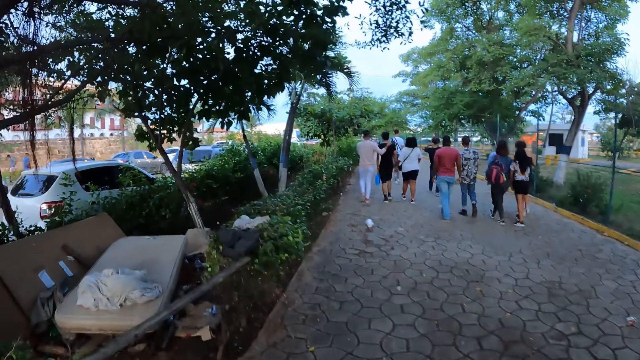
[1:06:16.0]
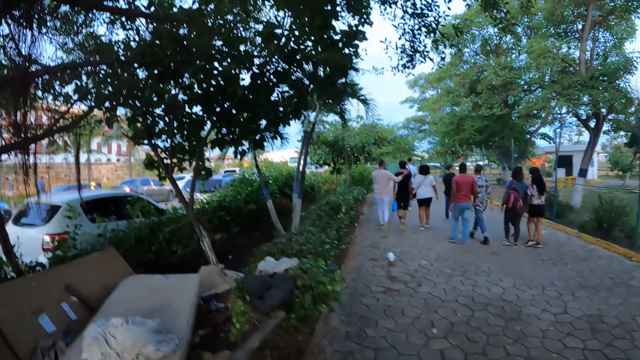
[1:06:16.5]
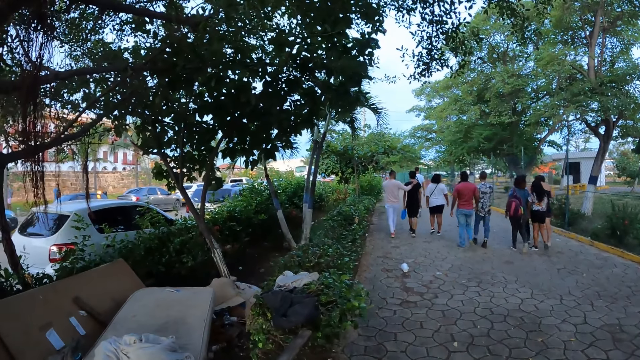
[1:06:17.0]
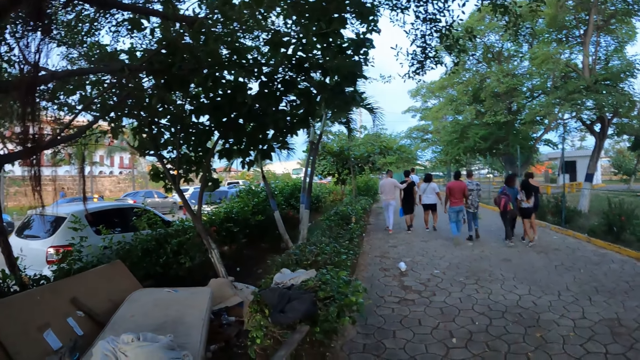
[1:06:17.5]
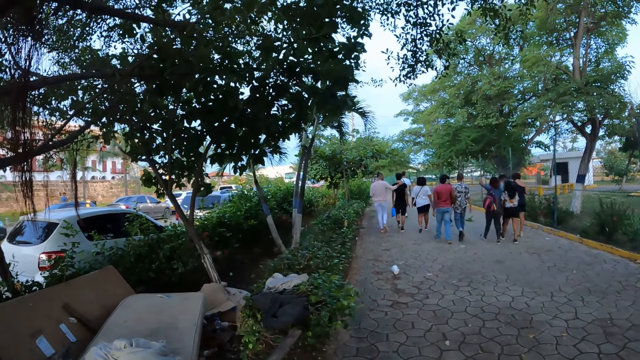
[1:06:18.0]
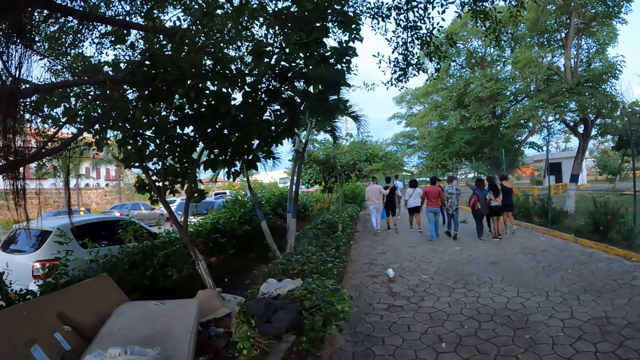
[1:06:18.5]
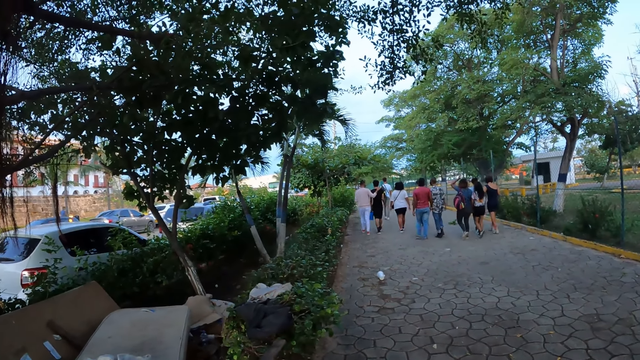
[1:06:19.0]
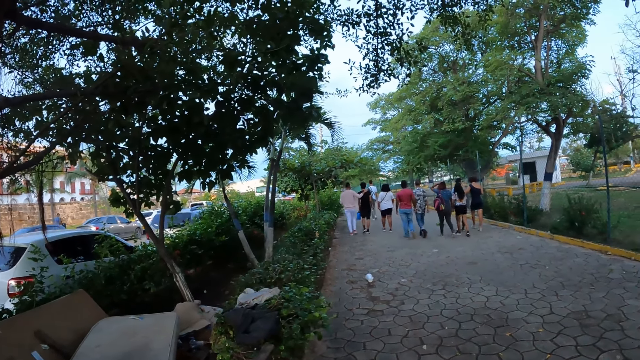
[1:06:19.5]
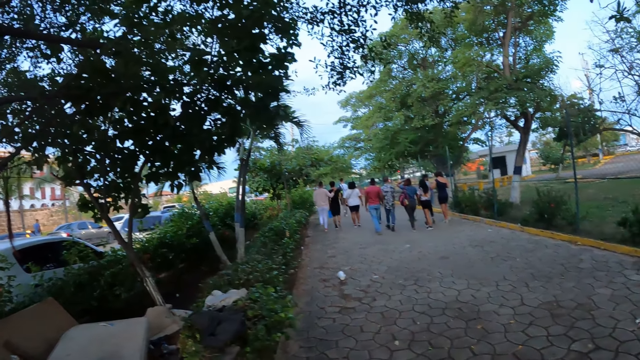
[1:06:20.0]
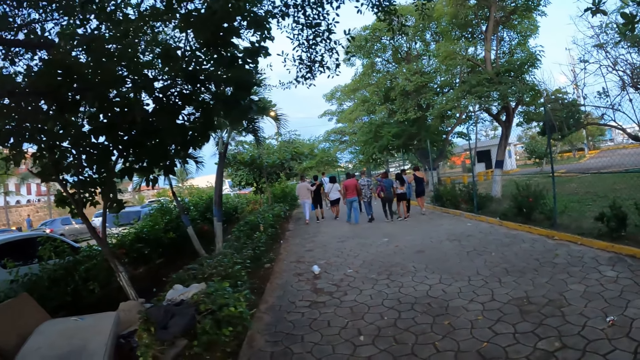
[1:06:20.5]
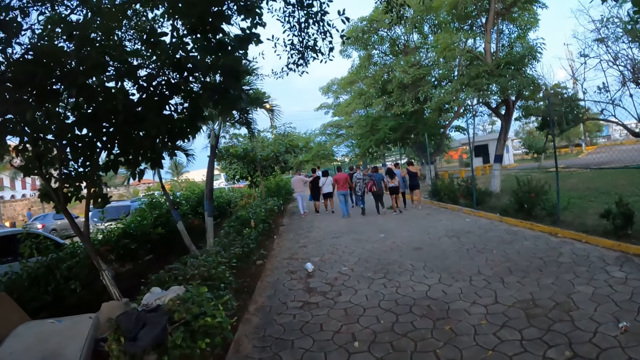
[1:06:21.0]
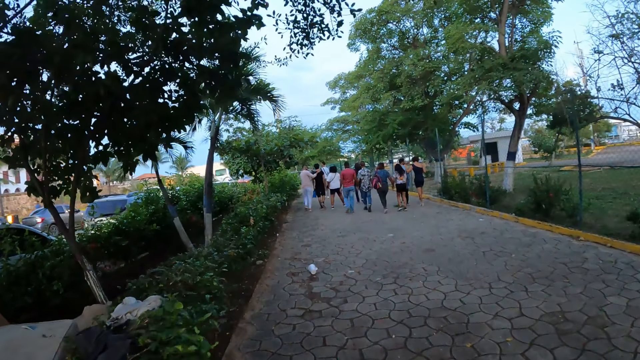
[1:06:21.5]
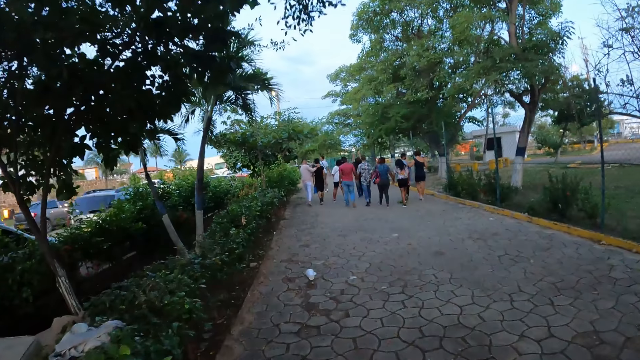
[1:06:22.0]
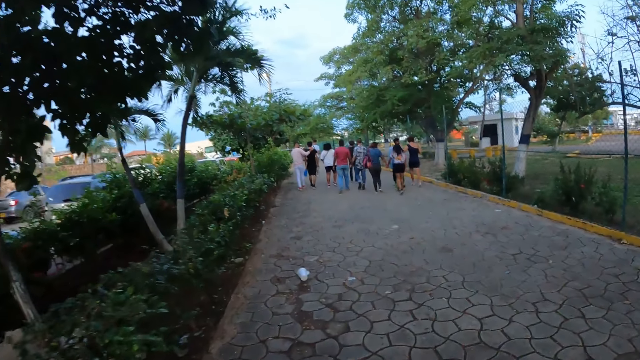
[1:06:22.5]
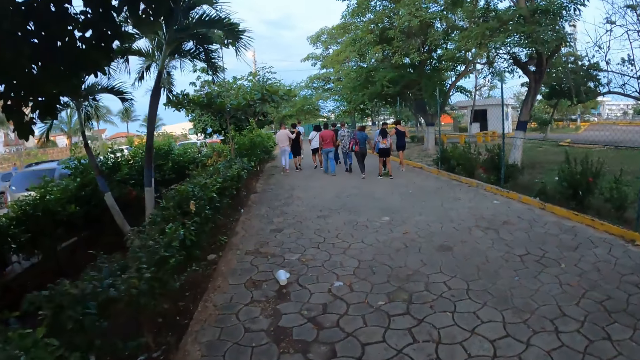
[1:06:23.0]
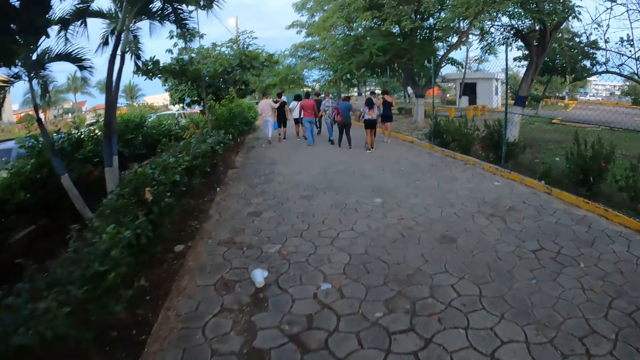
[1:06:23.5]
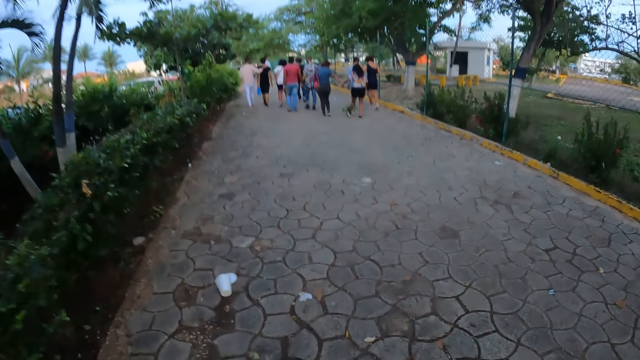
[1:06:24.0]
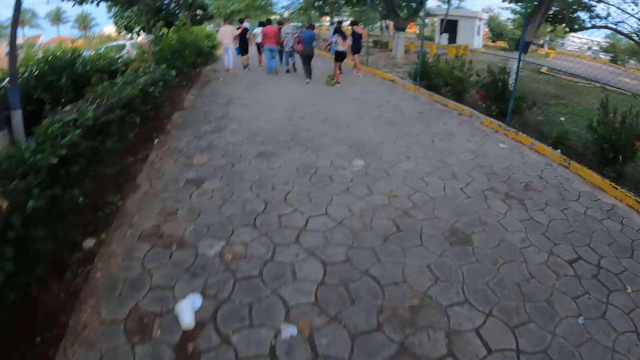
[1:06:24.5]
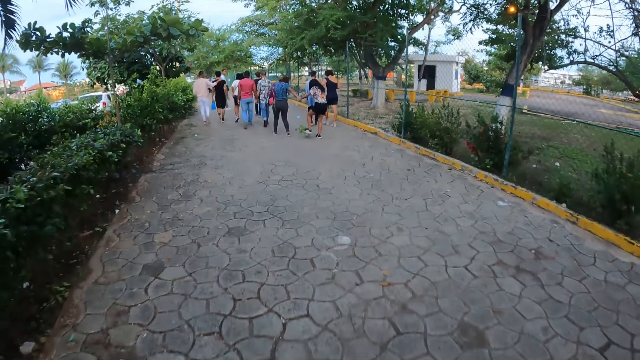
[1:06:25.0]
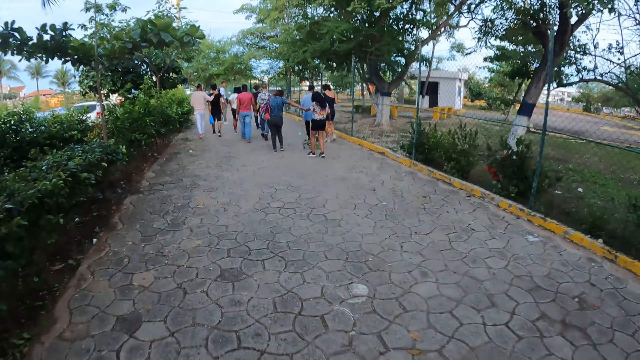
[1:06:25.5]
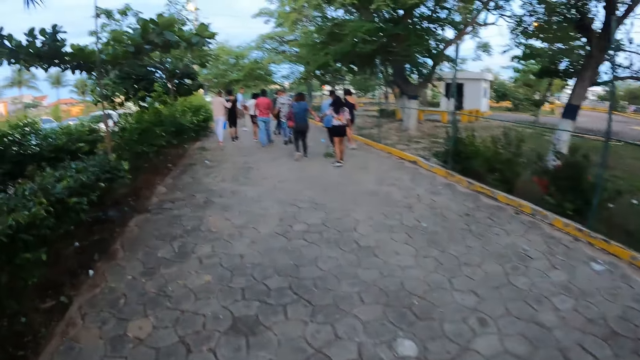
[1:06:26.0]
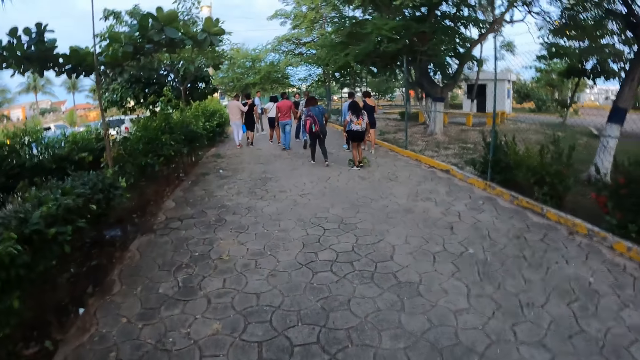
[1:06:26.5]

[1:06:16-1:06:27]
The camera wearer stands on the pavement. They walk on the pavement.

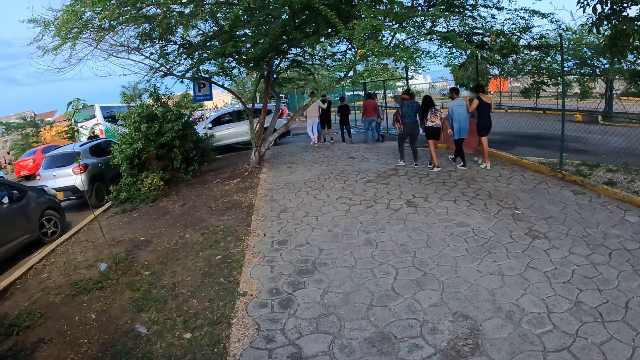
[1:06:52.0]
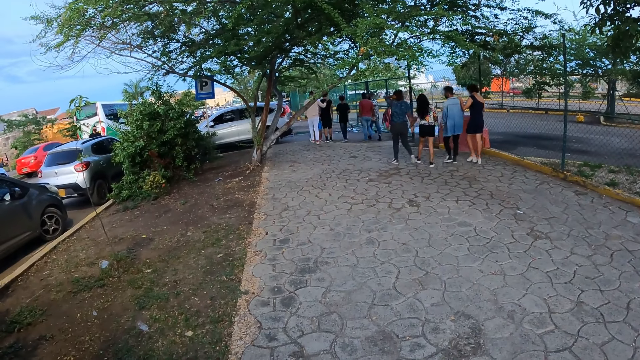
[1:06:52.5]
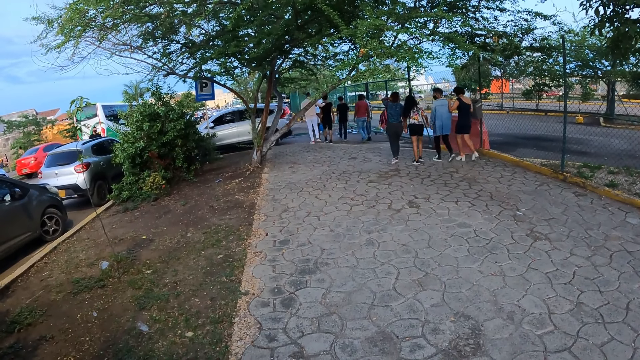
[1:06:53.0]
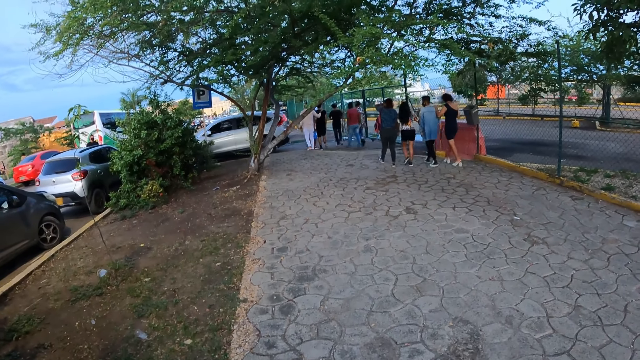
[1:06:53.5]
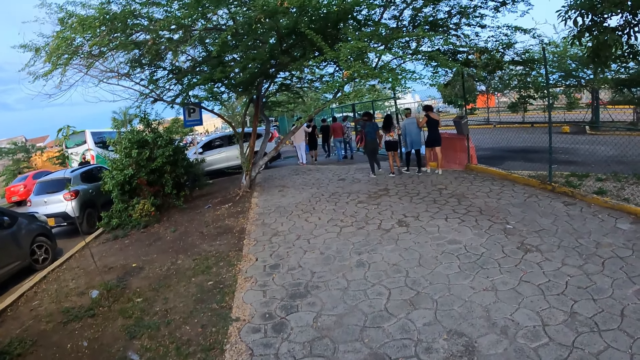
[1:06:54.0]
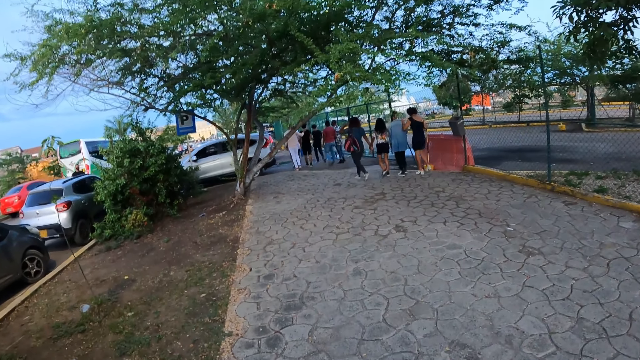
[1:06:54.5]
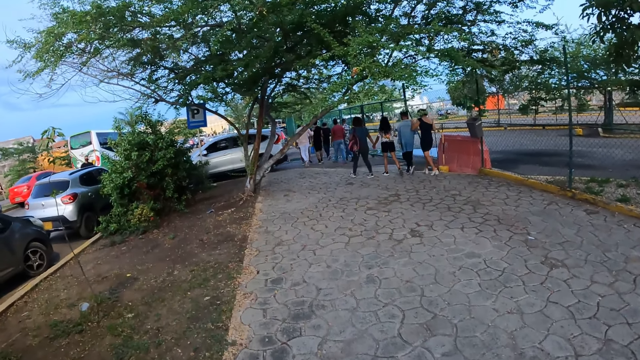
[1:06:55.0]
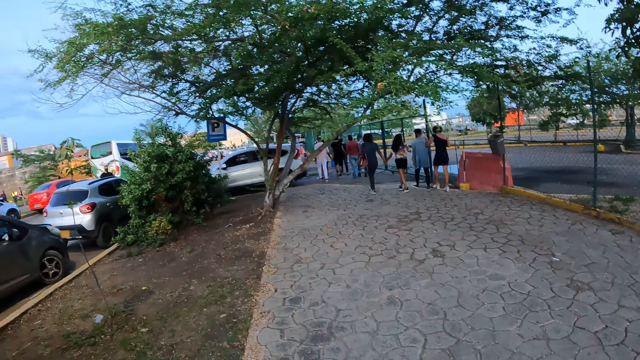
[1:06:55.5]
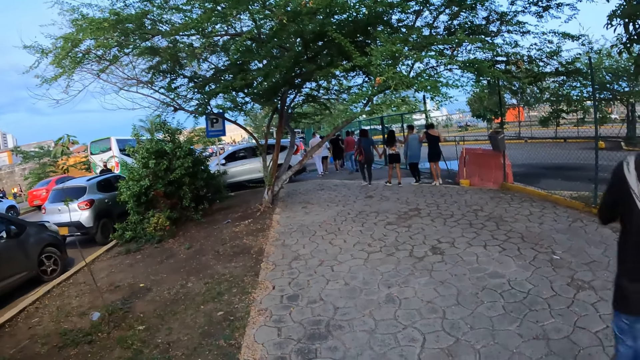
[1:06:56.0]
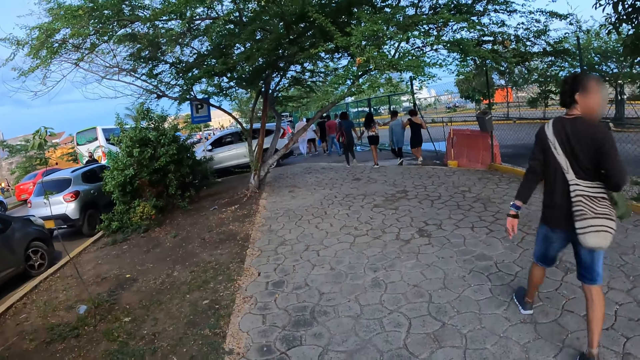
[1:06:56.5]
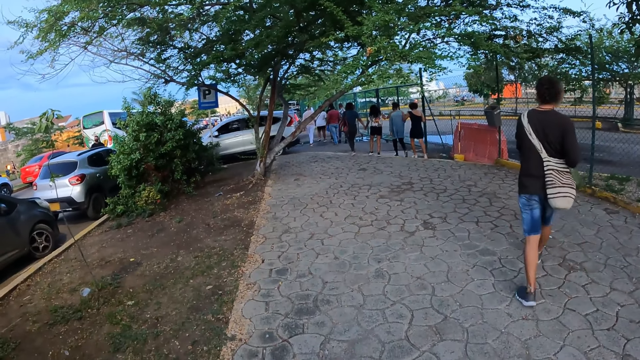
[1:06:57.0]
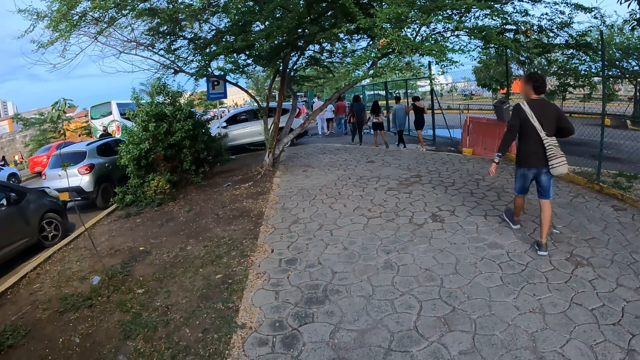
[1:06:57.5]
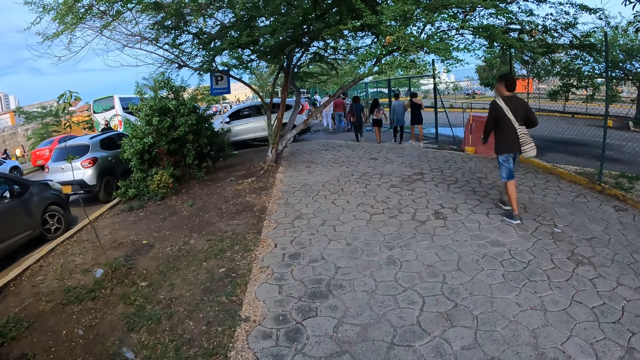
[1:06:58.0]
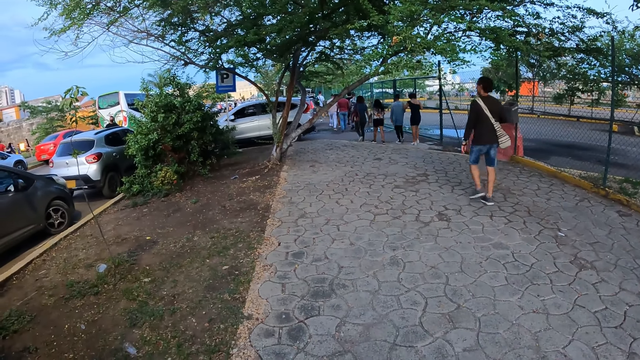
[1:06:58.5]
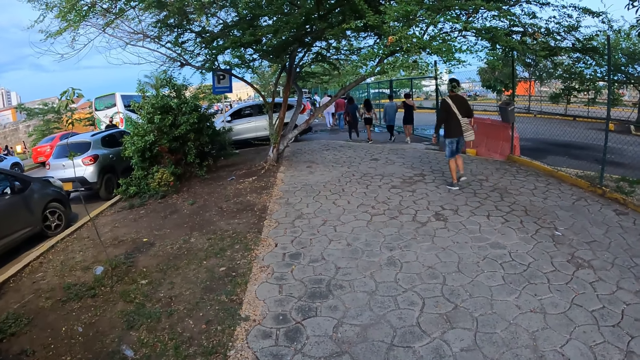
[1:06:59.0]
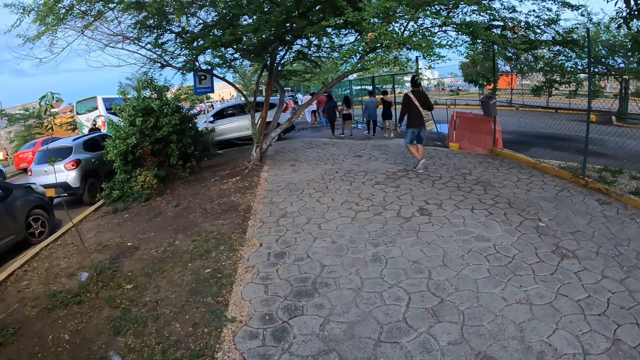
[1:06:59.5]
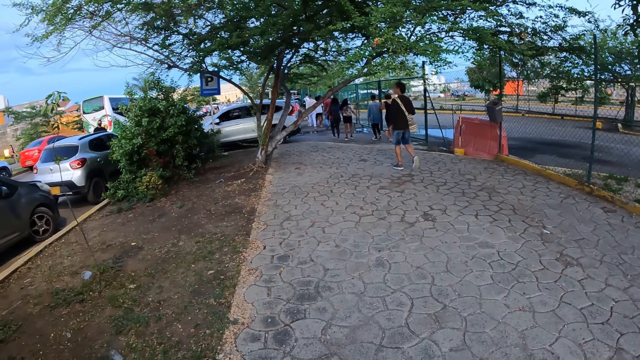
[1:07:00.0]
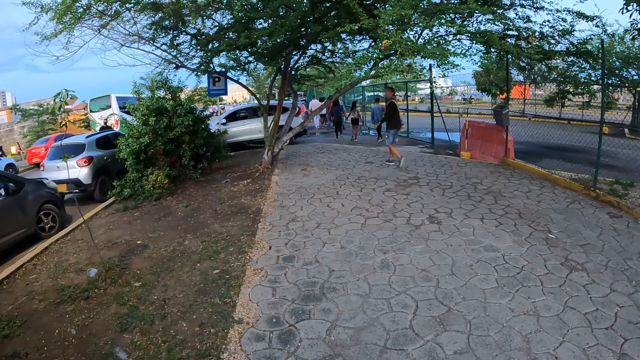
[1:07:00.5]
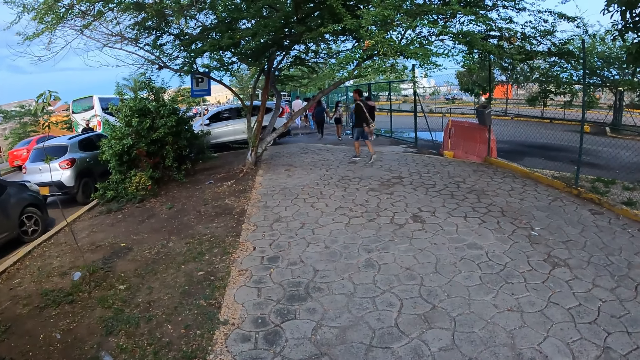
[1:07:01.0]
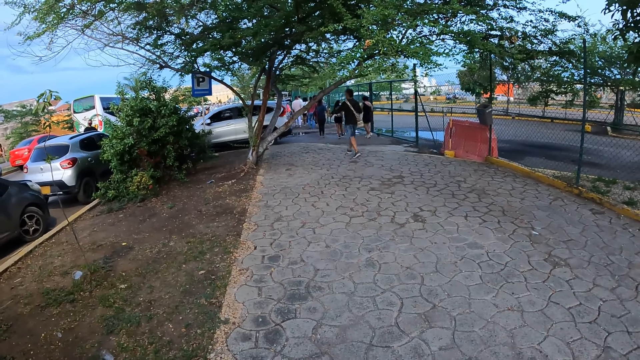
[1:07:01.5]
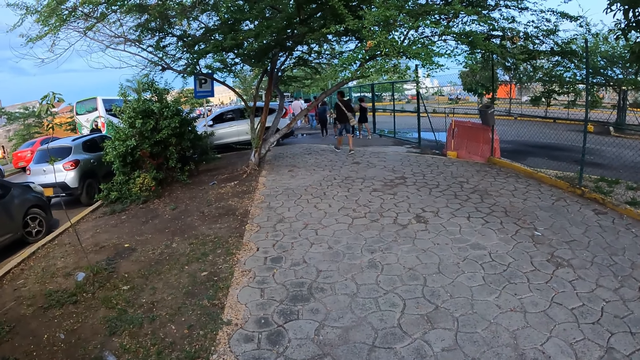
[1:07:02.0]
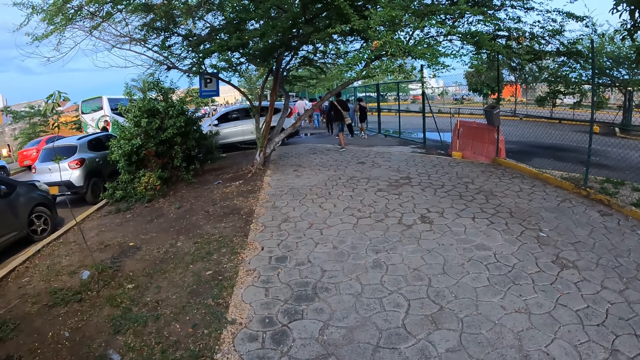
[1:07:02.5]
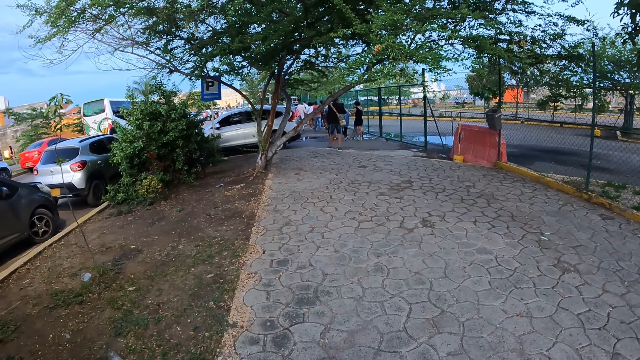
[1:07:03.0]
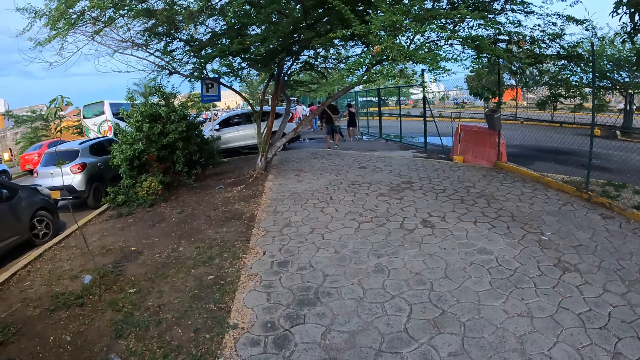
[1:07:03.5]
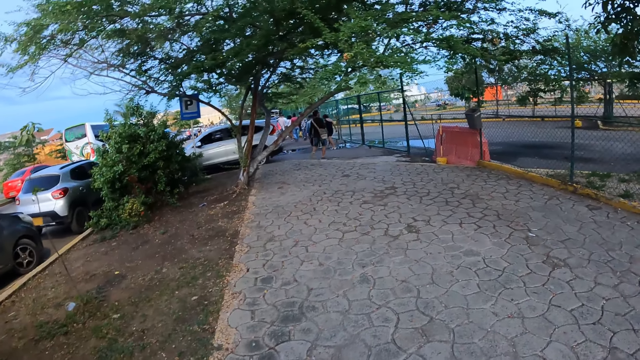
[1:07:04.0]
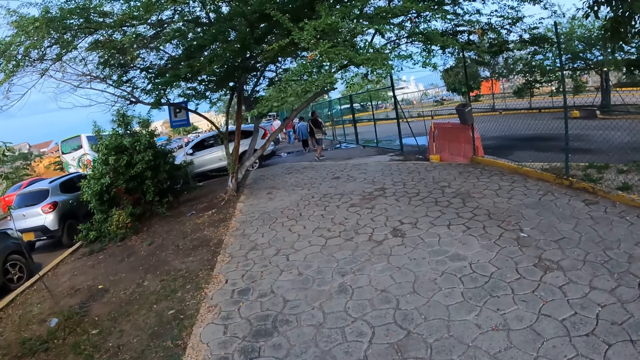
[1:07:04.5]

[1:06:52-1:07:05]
The camera wearer stands on the pavement.
